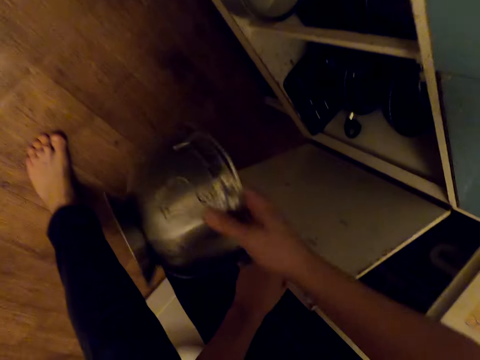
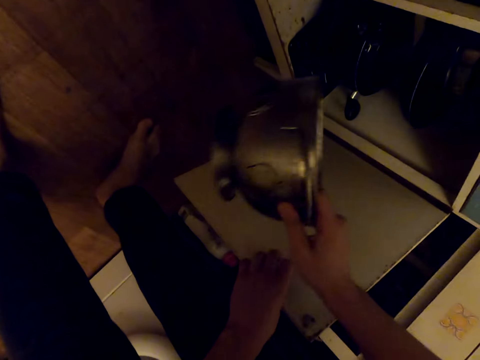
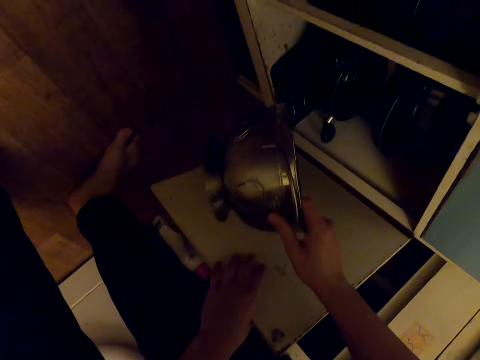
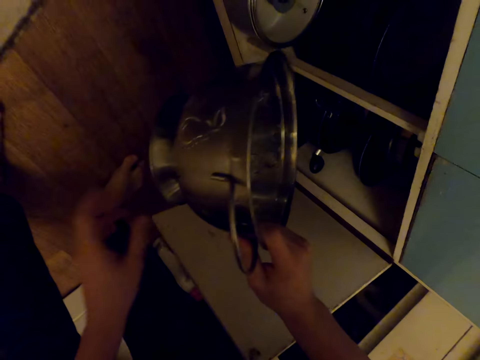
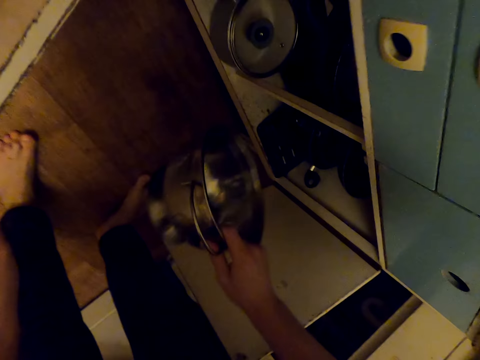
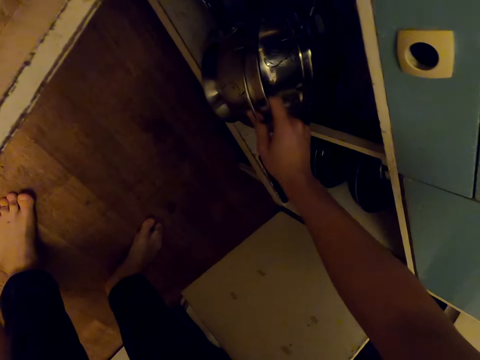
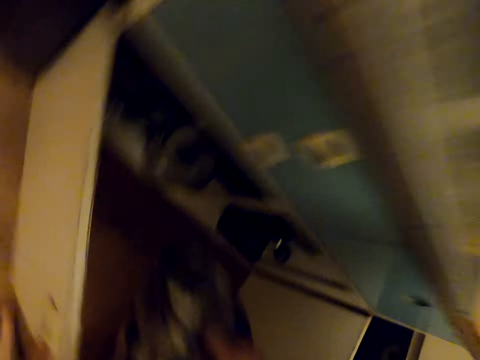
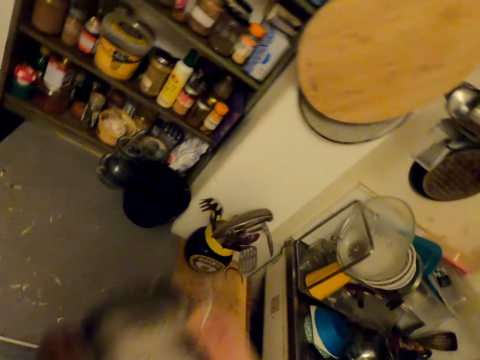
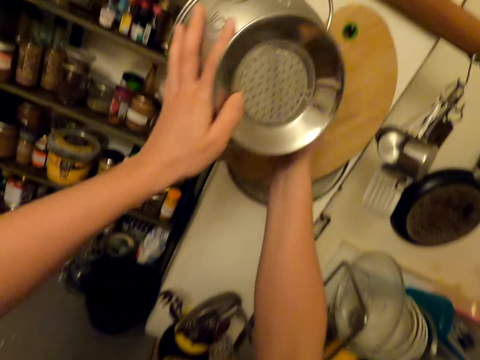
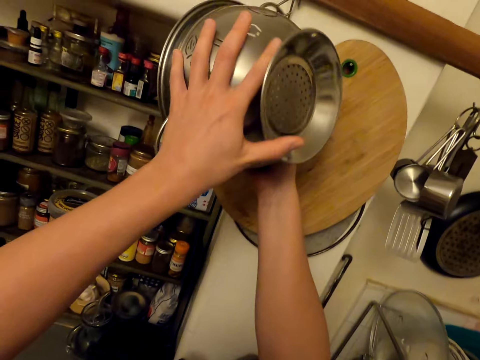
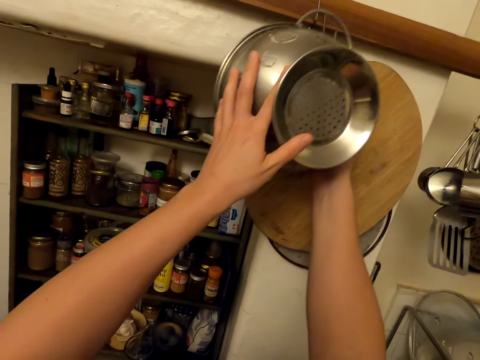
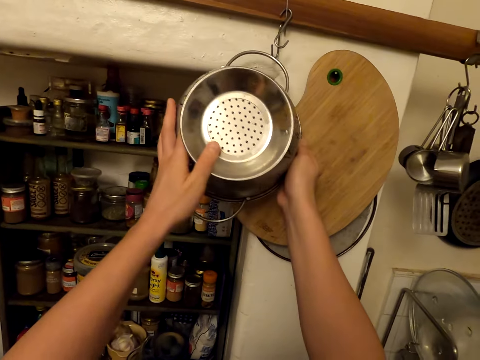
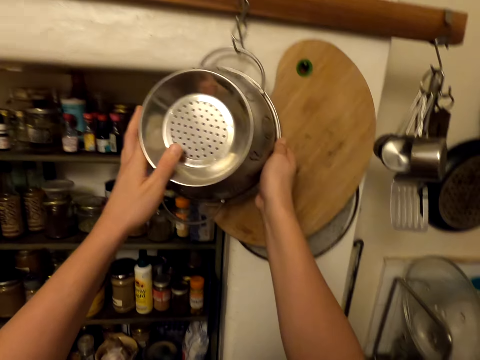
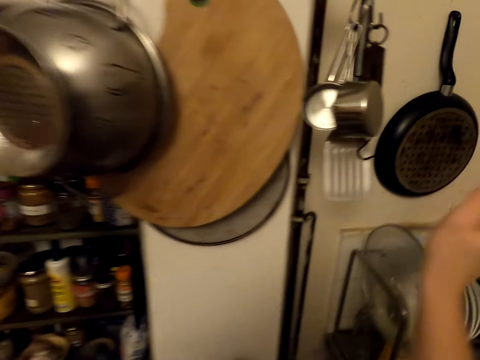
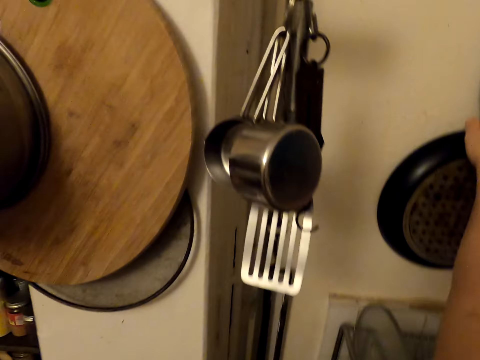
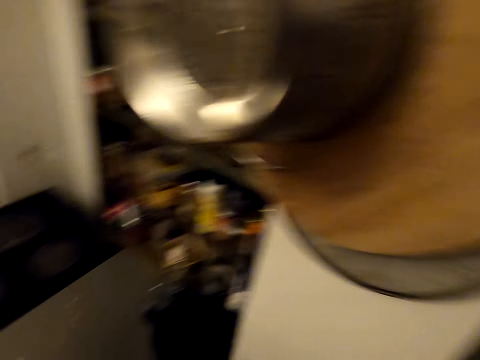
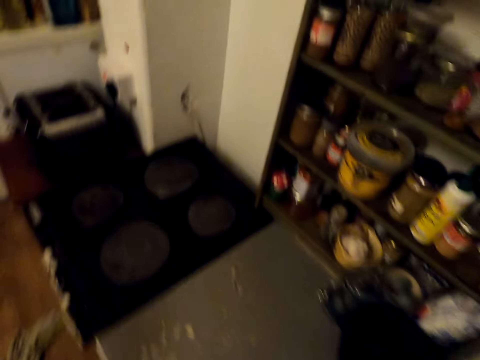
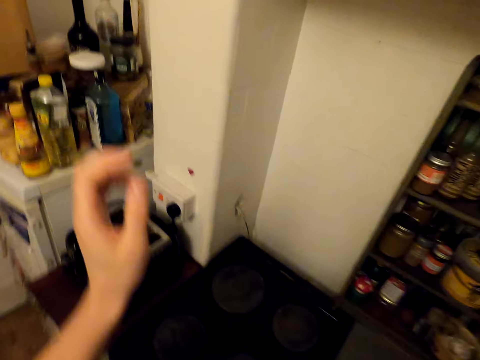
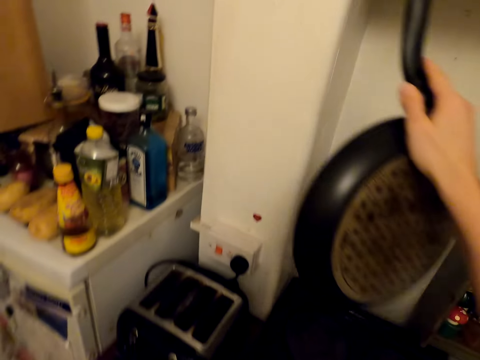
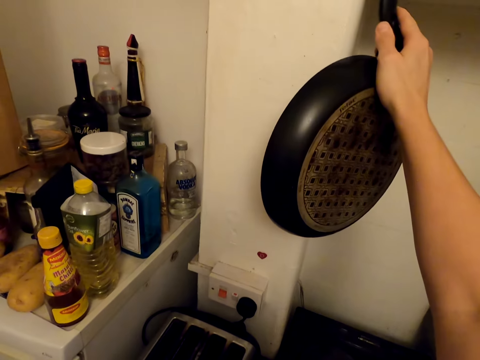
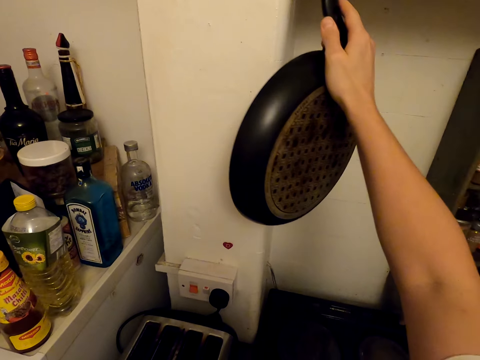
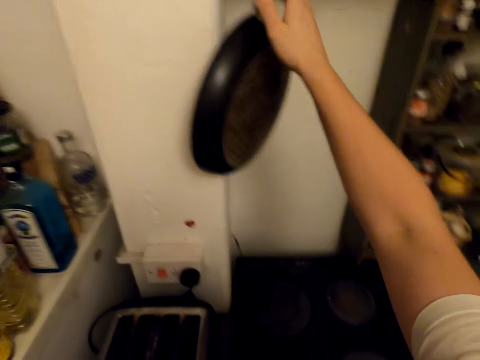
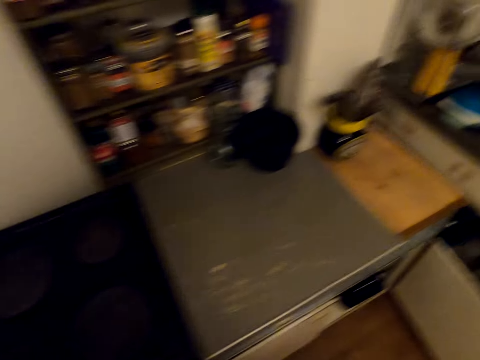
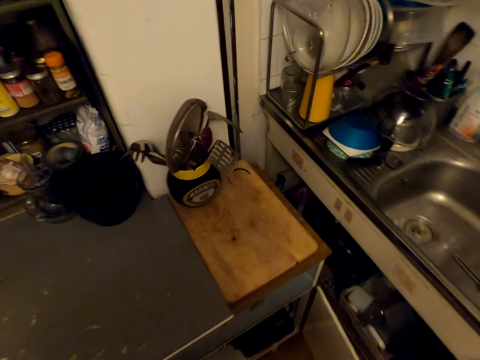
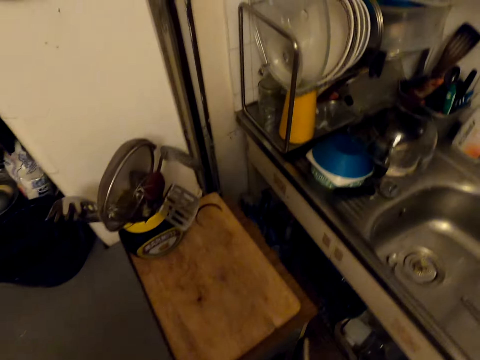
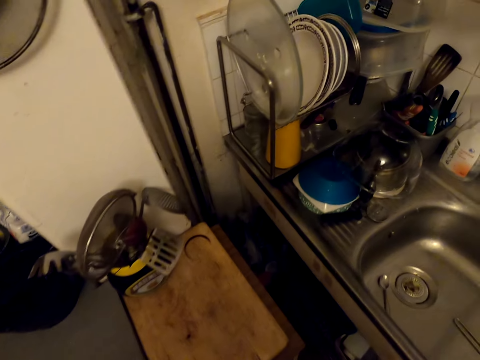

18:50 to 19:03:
The camera wearer closes a cabinet. They hang a cooking pan. They unhang the cooking pan. They walk around. They hang the pan on the wall. They walk around.

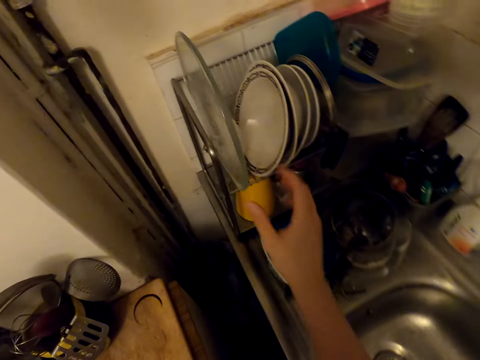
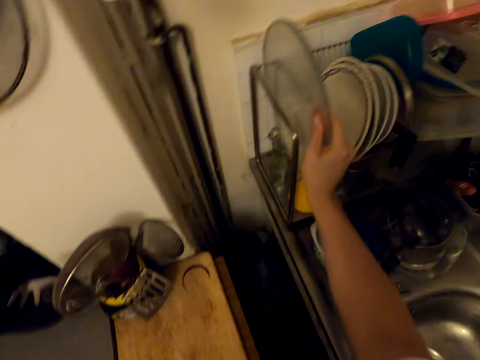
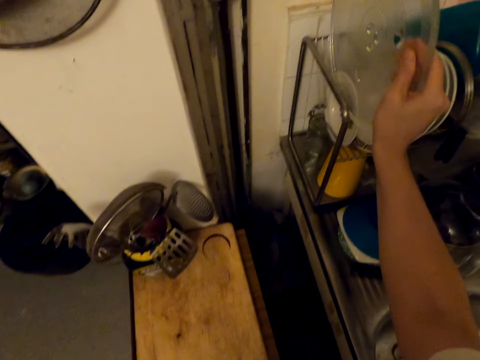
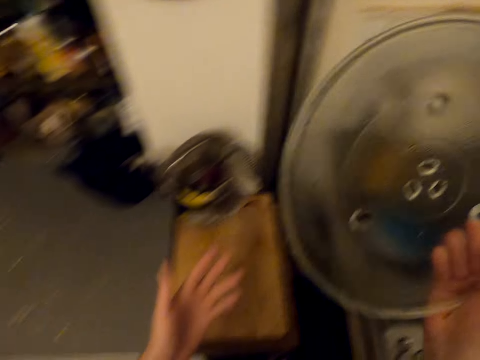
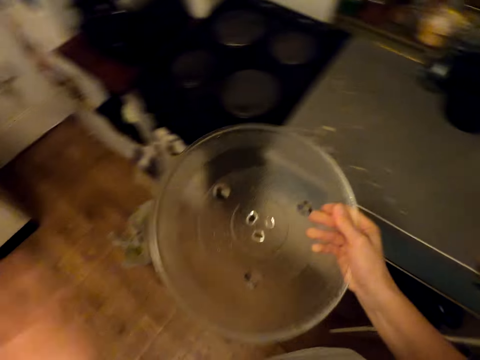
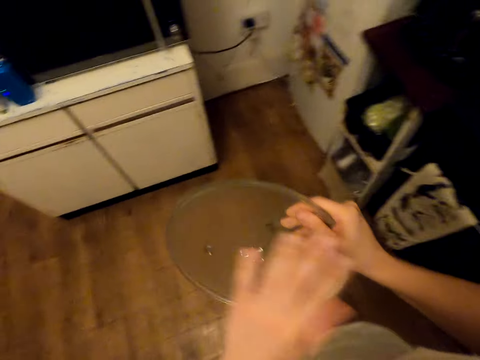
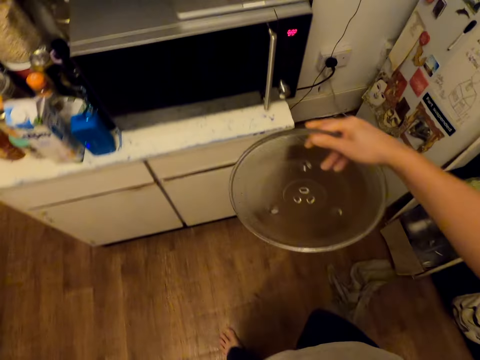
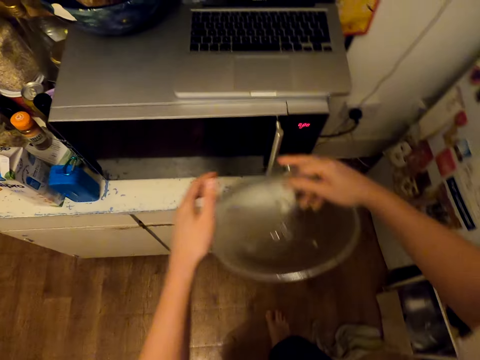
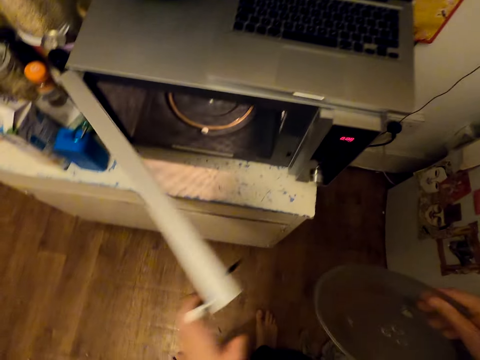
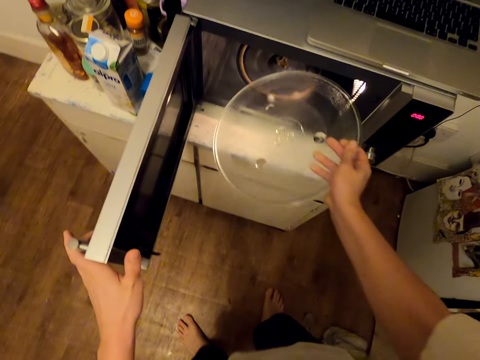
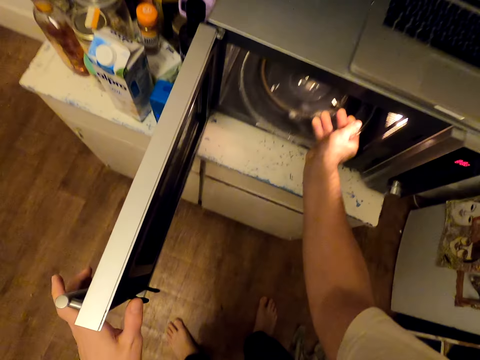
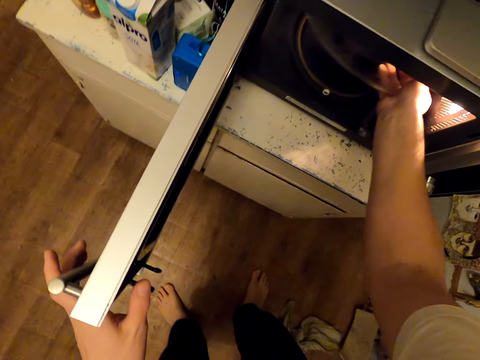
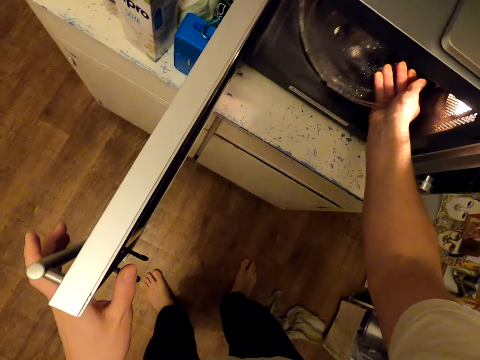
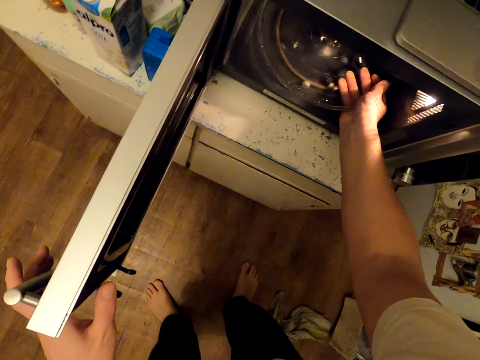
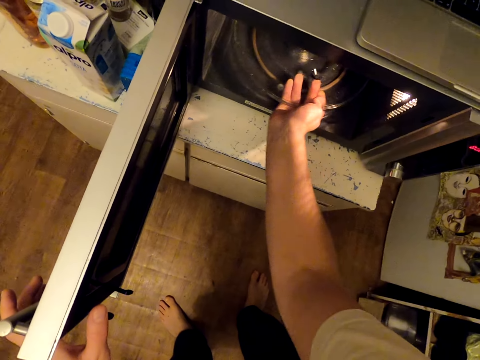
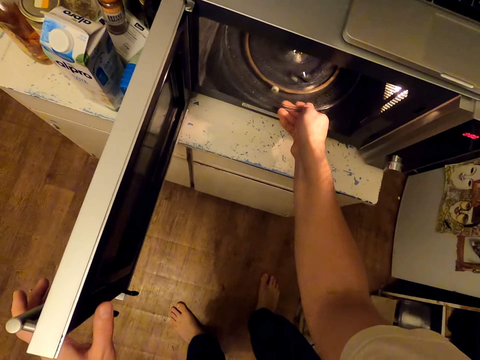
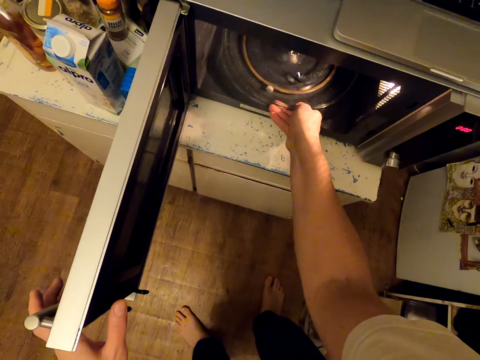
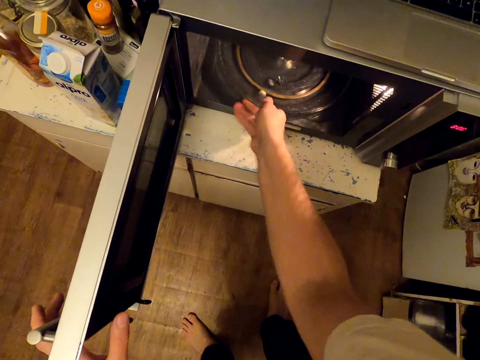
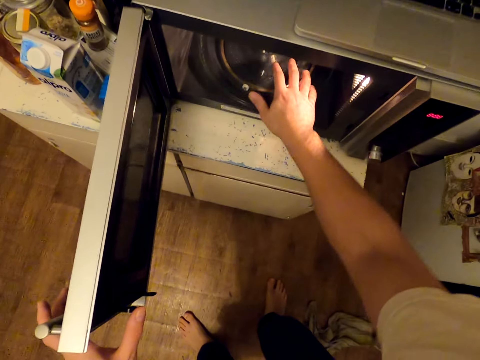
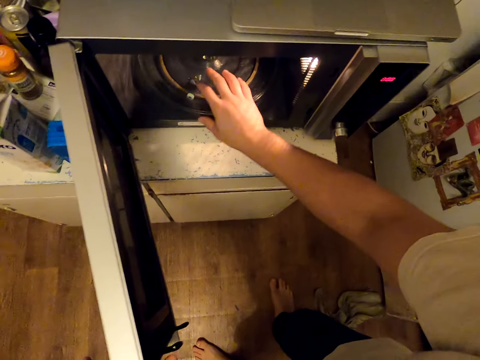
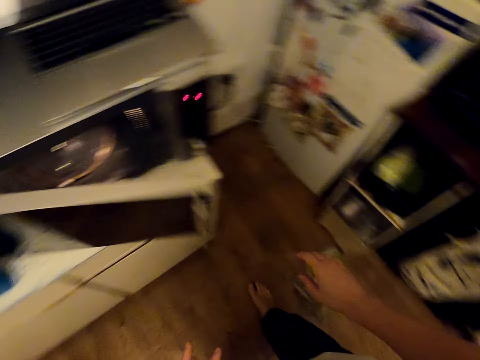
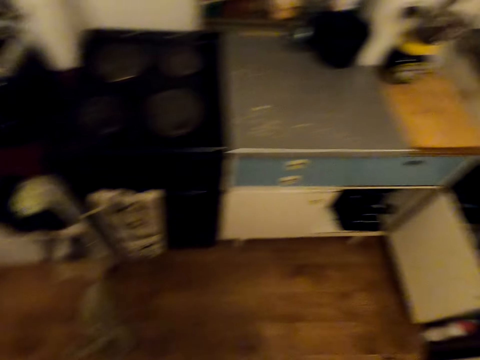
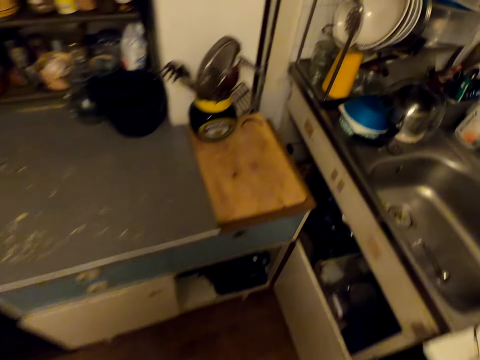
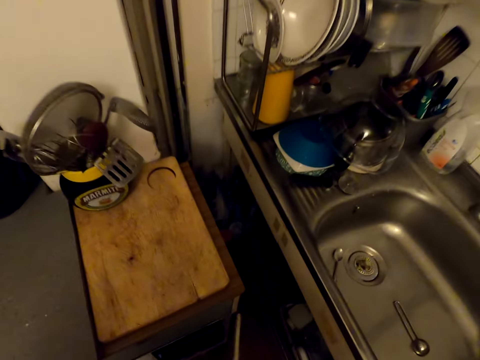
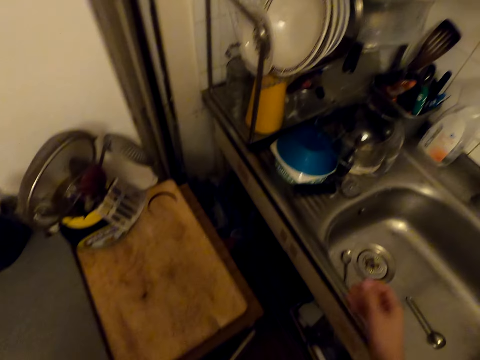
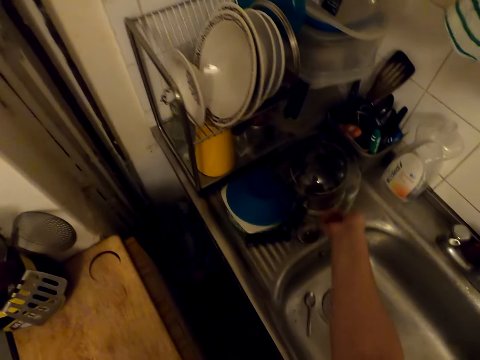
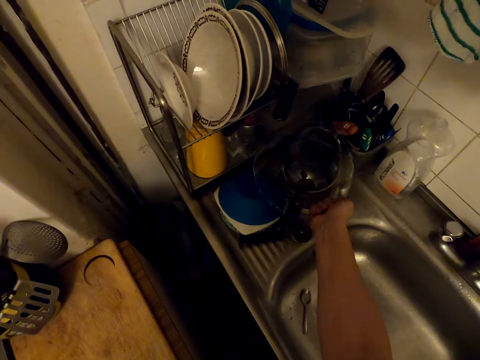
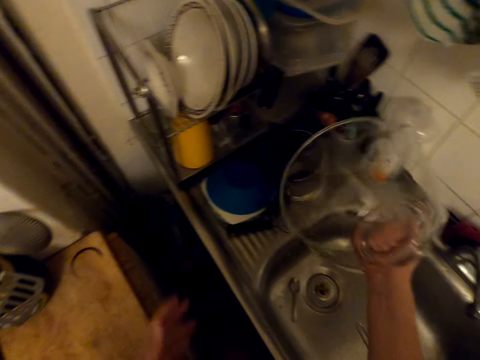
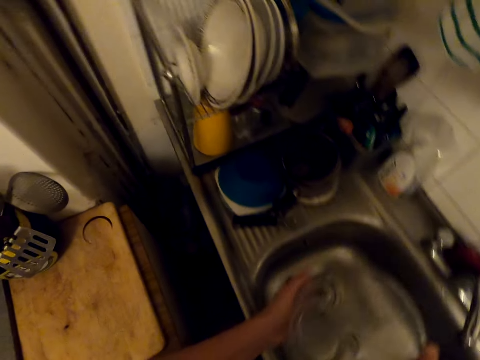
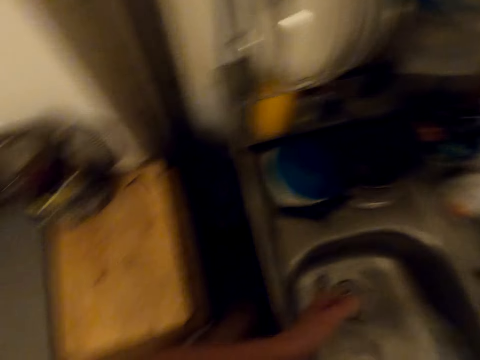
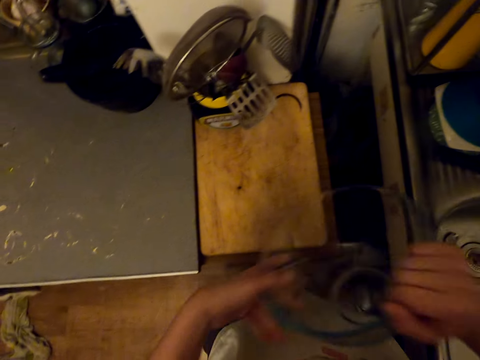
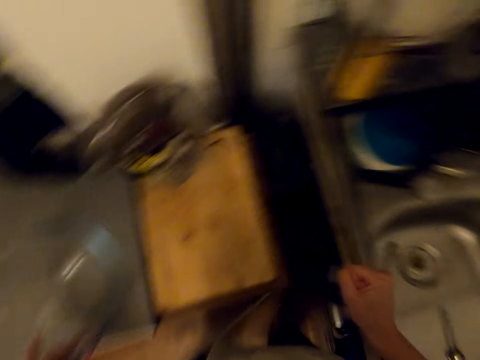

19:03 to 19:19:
The camera wearer picks up a glass plate. They walk around. They open the microwave. They place the plate in the microwave. They close the microwave. They walk around. They pick up a glass bowl. They shake the bowl. They drop the bowl.
